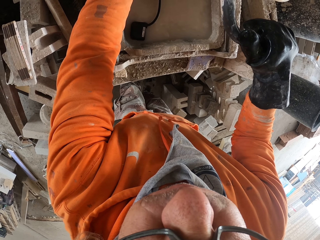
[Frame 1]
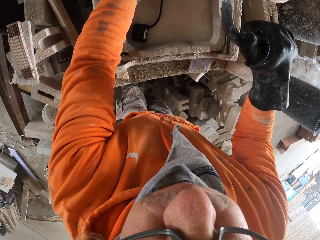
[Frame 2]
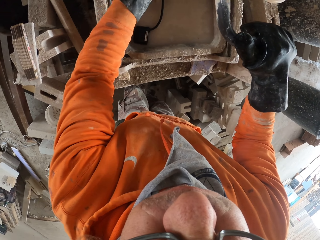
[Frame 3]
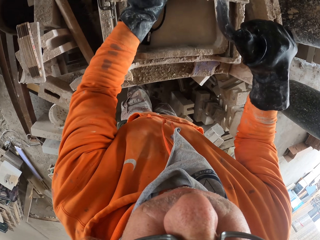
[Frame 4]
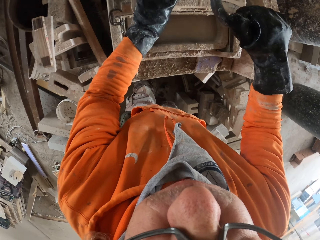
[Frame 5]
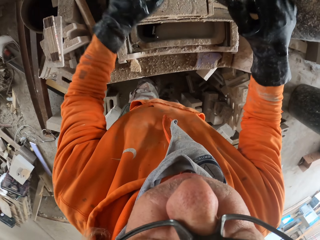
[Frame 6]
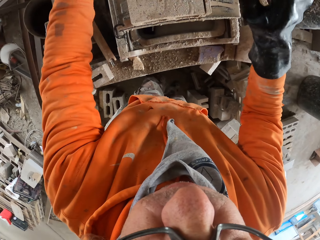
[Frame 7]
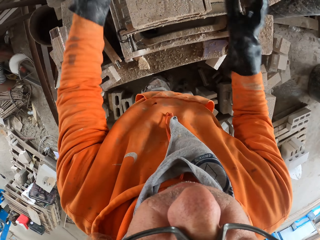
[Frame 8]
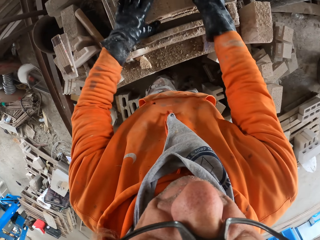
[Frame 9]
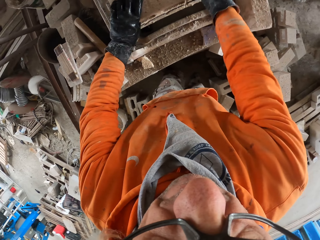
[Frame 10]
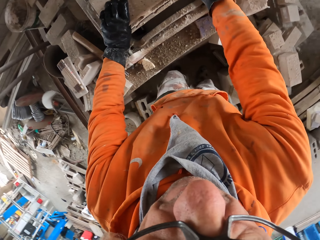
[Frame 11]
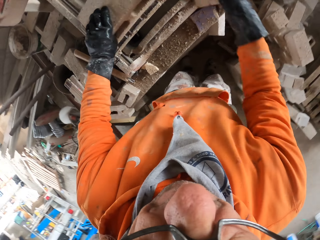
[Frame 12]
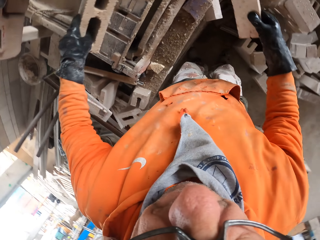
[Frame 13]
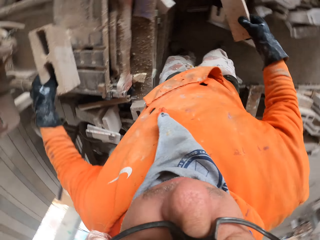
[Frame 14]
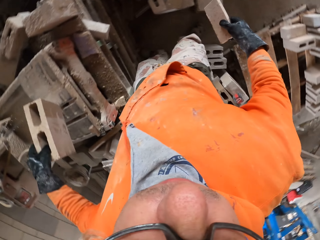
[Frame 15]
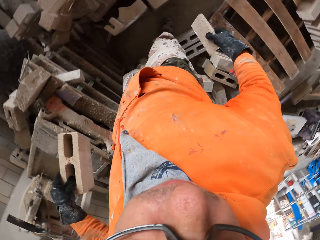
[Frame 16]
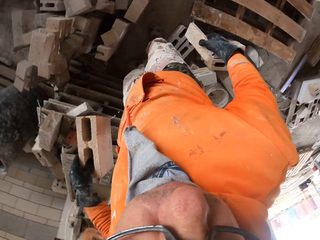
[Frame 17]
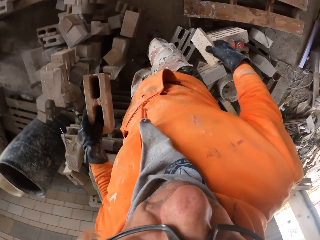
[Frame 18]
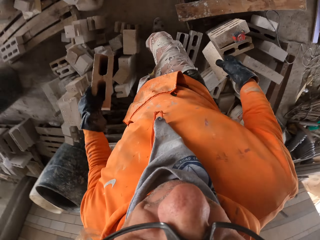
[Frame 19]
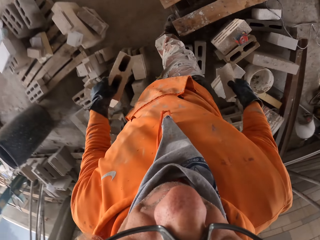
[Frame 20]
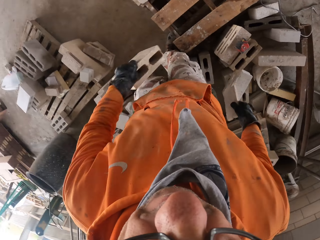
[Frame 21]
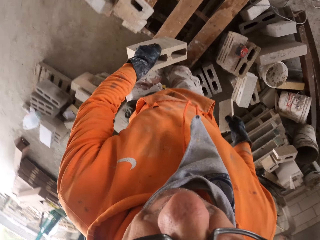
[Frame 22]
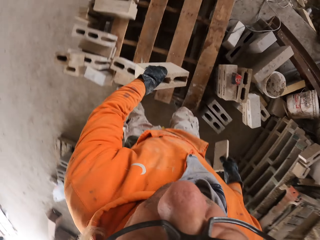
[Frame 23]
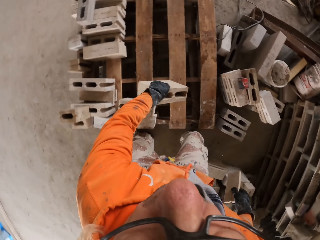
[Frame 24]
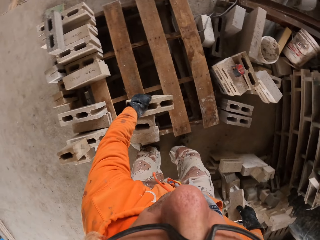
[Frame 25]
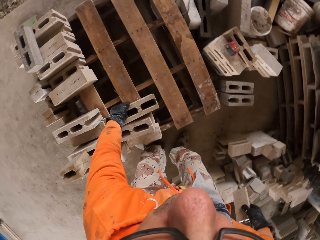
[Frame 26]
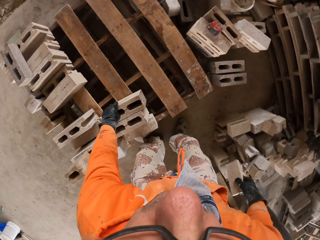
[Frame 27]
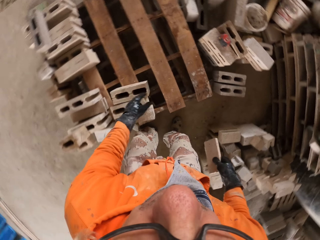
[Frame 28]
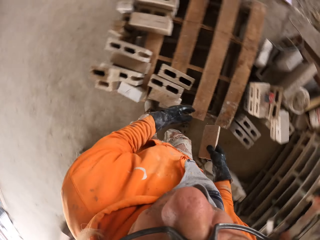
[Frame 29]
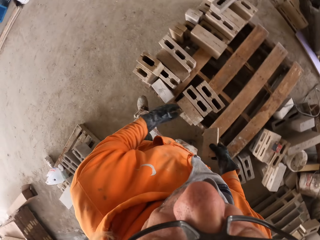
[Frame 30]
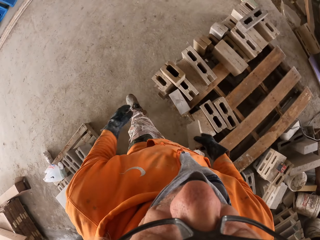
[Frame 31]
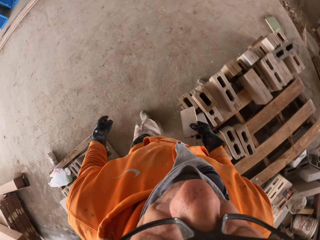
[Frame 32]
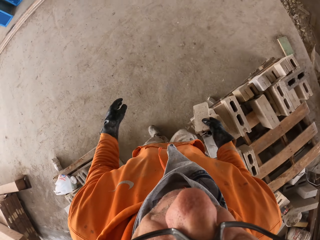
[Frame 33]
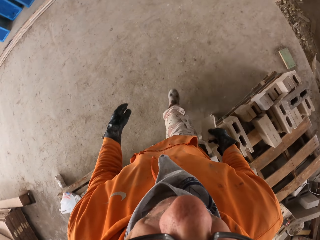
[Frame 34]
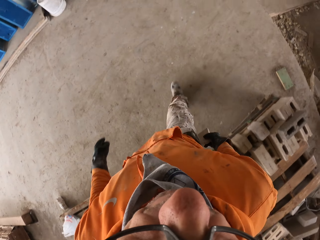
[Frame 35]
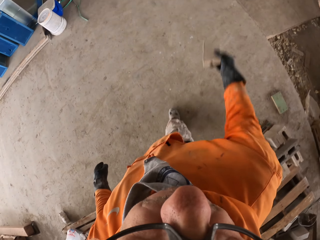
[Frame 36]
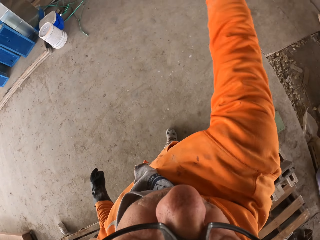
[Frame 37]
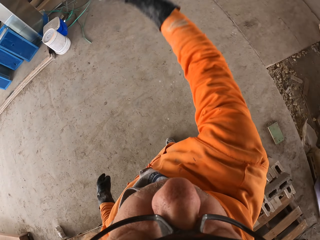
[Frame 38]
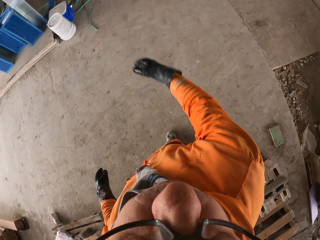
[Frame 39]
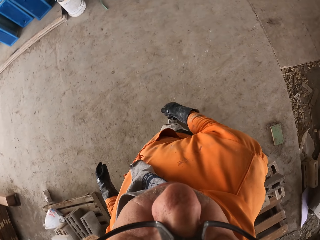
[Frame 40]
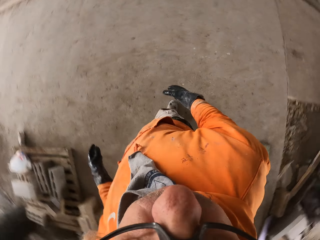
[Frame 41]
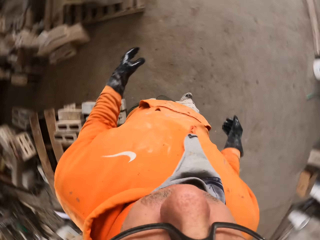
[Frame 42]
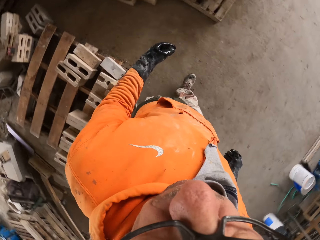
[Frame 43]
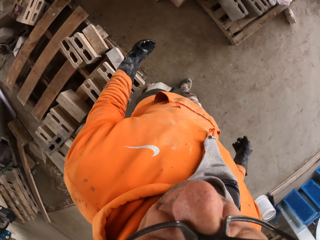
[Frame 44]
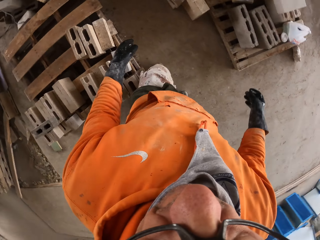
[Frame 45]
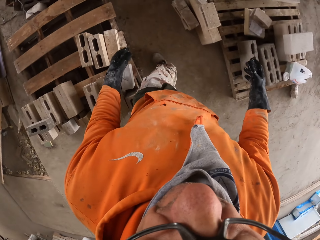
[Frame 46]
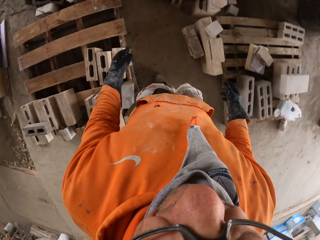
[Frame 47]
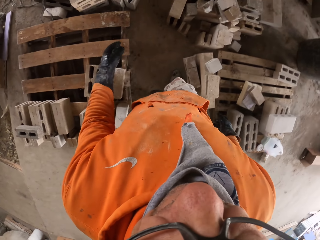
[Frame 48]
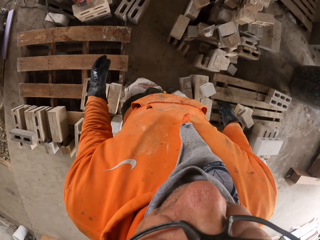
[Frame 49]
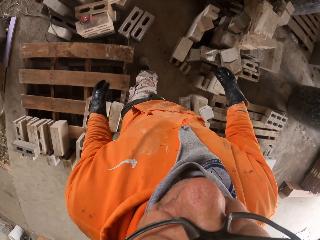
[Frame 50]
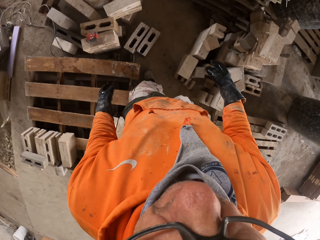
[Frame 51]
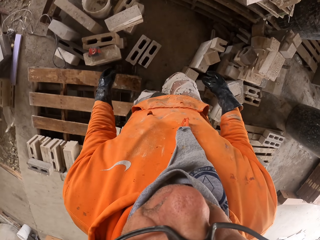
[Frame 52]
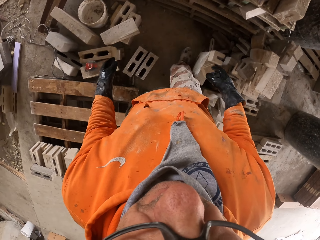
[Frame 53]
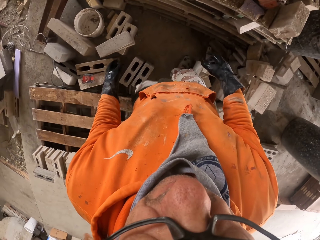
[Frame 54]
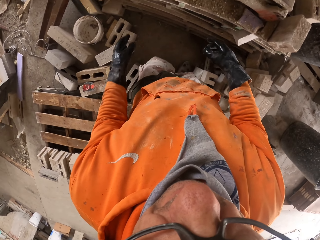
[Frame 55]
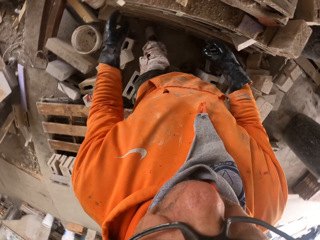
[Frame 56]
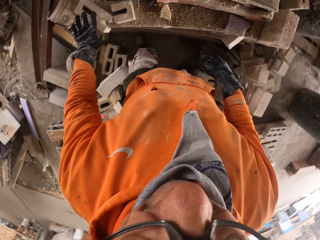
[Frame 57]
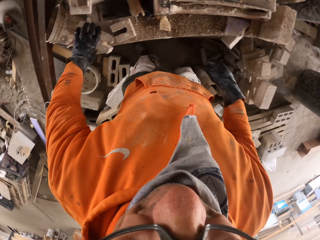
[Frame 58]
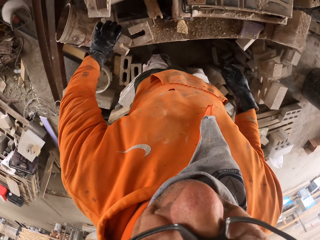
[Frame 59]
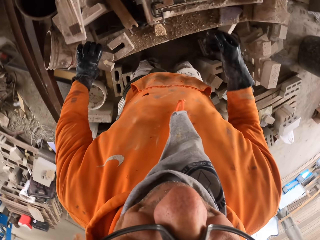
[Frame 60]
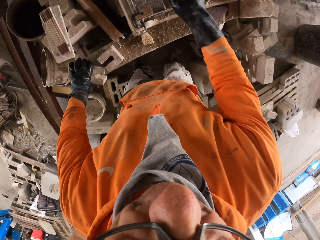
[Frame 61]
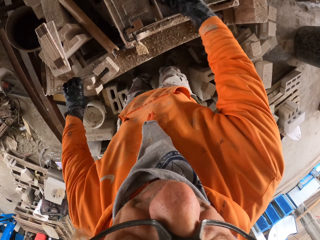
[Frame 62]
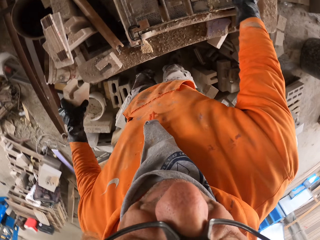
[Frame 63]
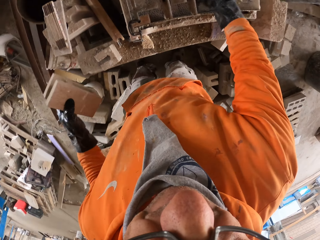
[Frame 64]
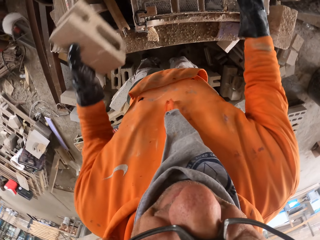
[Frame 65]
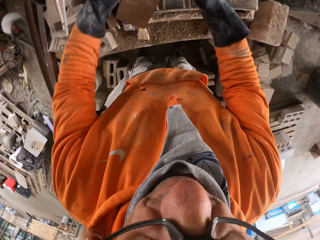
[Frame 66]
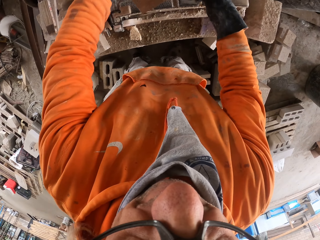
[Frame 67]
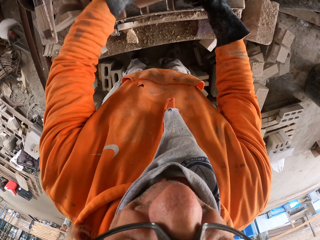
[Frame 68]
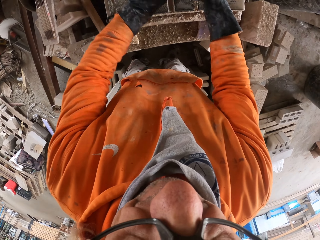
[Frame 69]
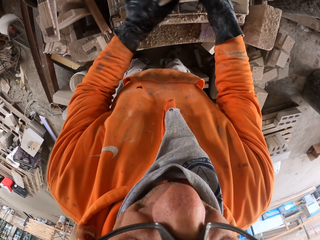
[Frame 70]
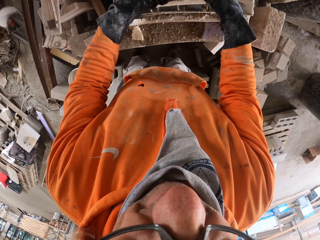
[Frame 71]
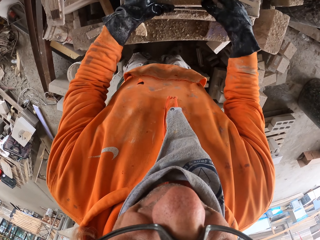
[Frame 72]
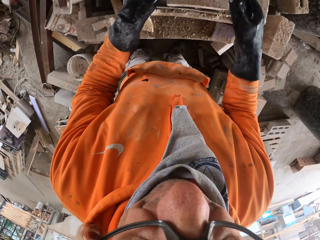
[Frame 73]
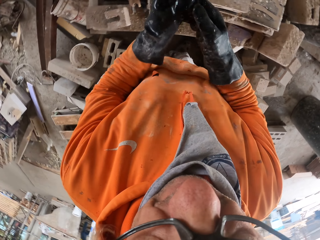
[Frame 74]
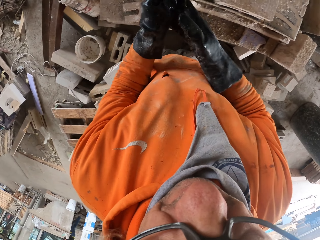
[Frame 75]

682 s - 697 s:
The camera wearer picks up the piece of brick from the brick cutting saw machine. He picks up the brick from the brick cutting saw machine. He looks around the workshop. He arranges the brick on the wooden pallet. He looks around the workshop. He walks around the workshop. He throws away the other piece of brick. He looks around the workshop. He walks around the workshop. He picks up the brick. He wipes the brick cutting saw machine with his hand. He puts the brick on the brick cutting saw machine.

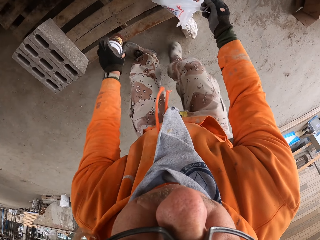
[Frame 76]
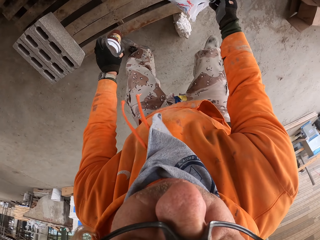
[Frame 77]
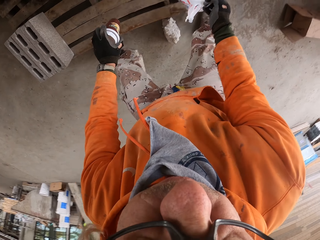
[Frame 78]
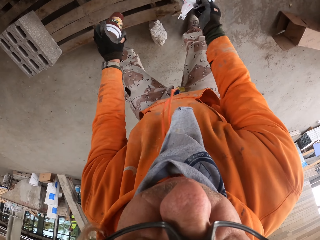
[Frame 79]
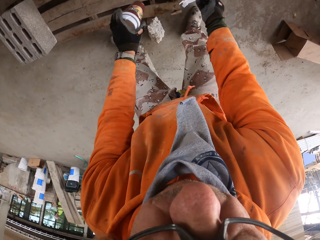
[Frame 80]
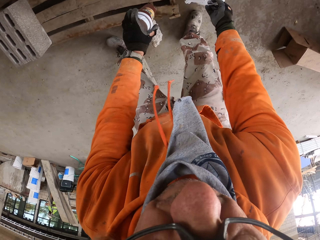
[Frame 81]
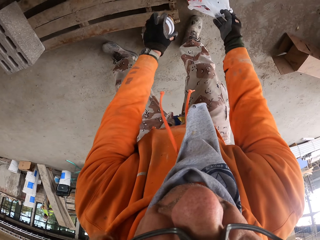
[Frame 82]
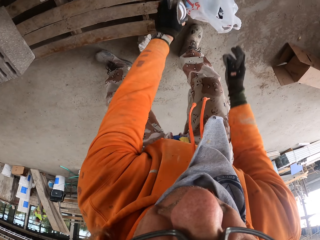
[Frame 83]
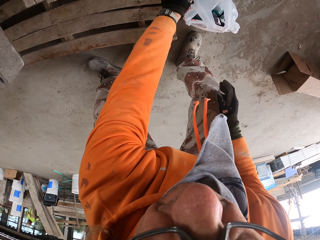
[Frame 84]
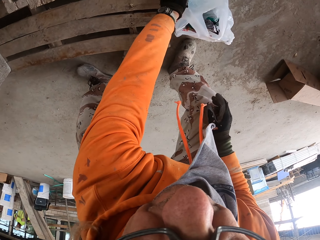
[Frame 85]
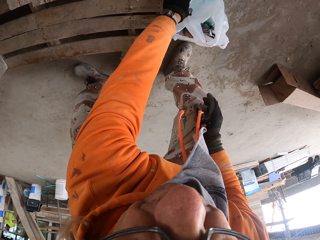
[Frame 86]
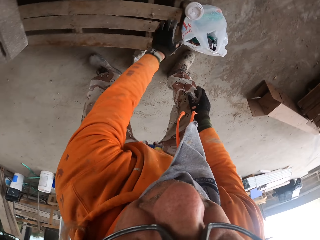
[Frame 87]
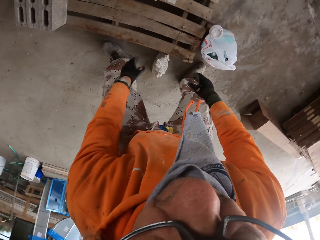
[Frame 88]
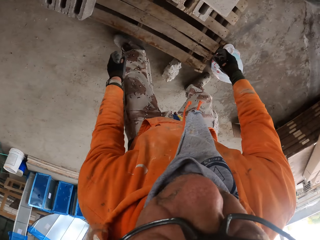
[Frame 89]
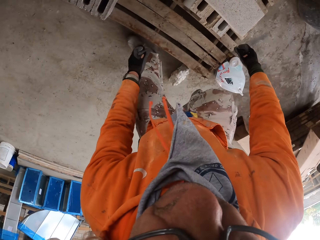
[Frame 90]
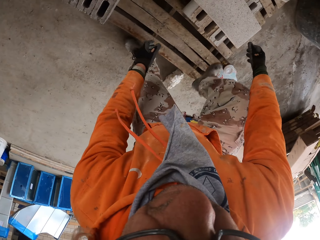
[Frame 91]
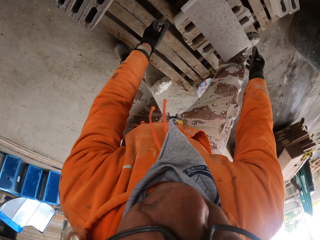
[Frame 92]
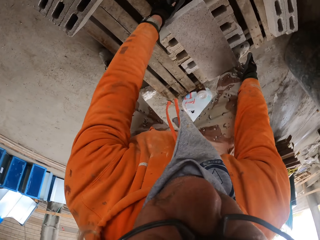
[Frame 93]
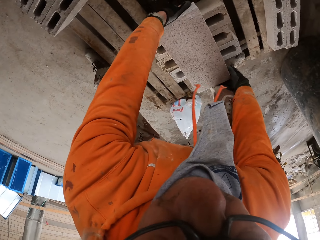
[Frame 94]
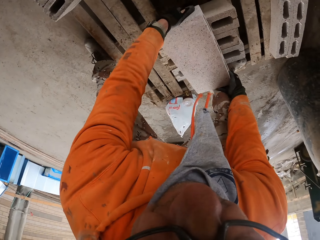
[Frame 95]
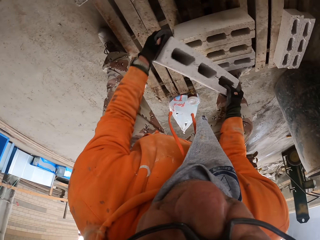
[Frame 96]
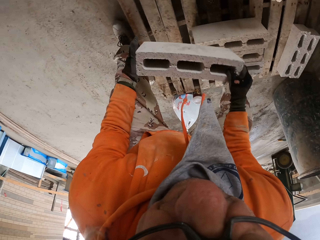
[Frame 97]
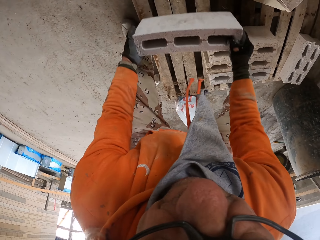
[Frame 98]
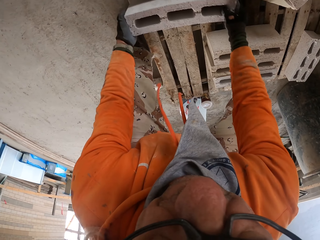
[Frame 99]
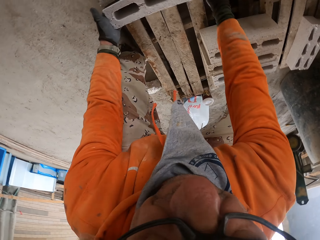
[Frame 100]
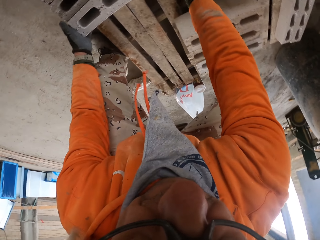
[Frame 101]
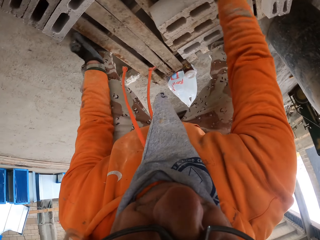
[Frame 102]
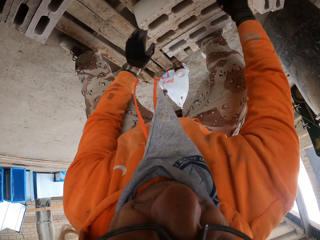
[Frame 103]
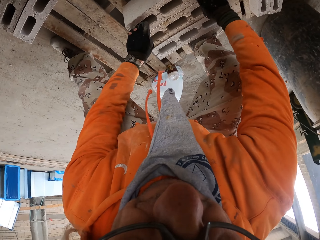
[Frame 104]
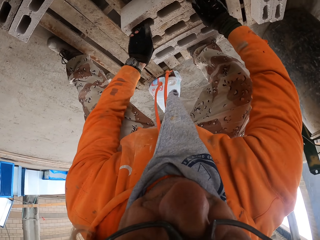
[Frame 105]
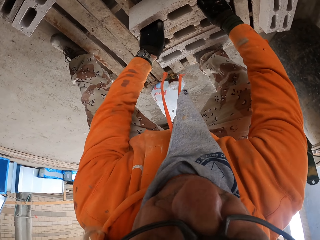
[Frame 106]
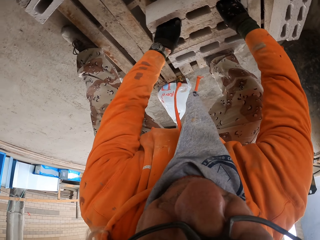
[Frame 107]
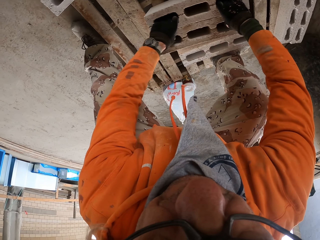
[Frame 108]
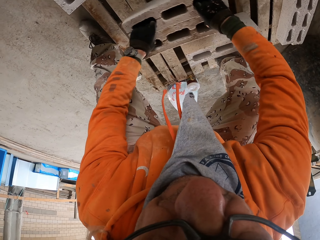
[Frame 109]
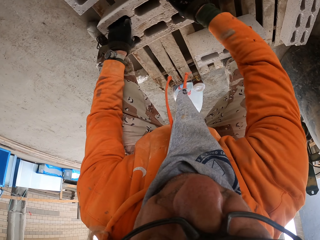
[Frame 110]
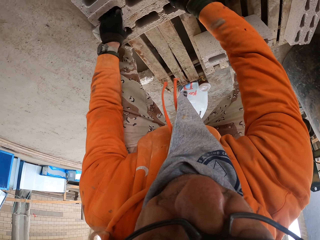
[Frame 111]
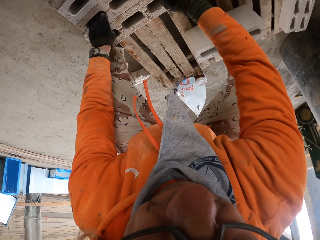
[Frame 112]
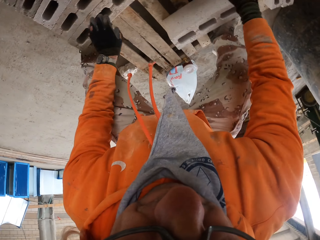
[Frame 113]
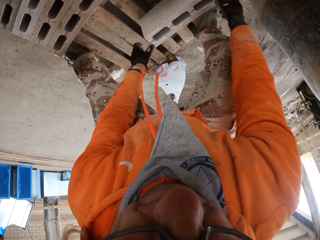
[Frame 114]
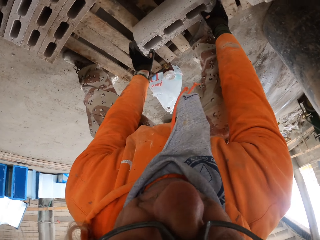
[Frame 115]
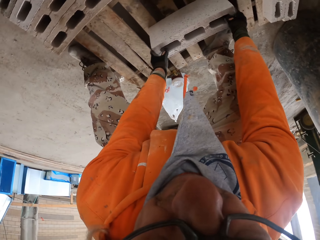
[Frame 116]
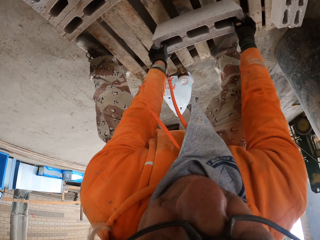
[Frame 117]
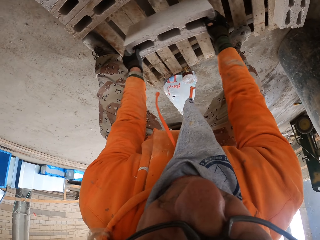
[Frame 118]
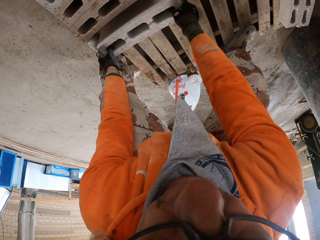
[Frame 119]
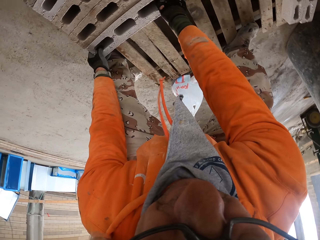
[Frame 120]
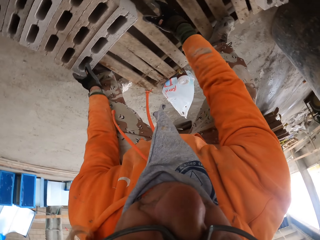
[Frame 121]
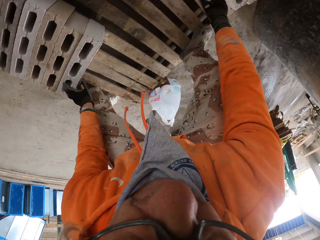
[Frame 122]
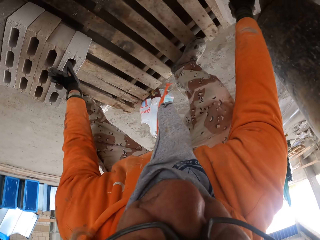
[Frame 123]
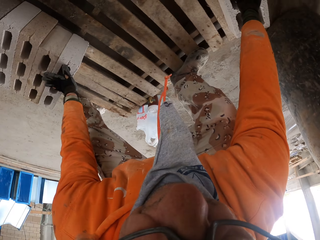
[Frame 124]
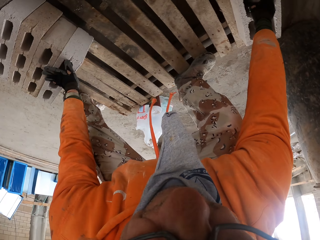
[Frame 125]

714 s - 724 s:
The camera wearer removes the nylon paper bag and the container from the wooden pallet. They arrange bricks on the wooden pallet.
